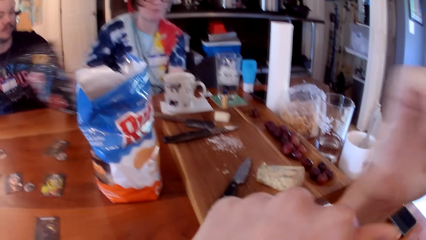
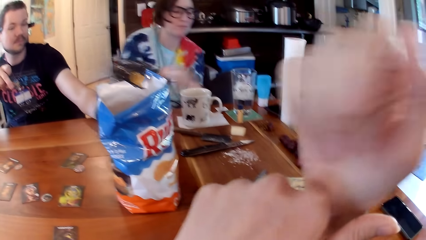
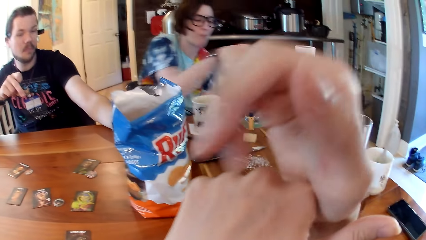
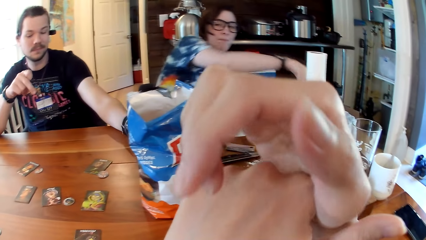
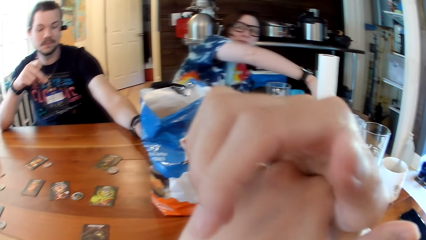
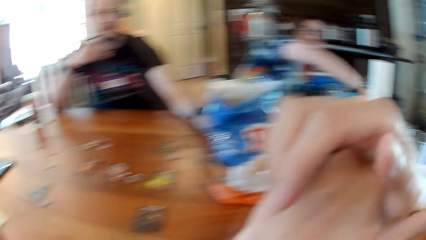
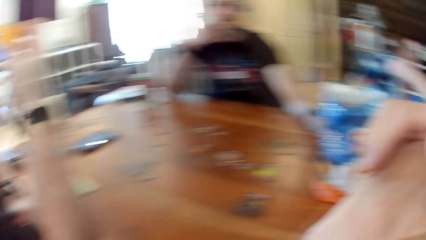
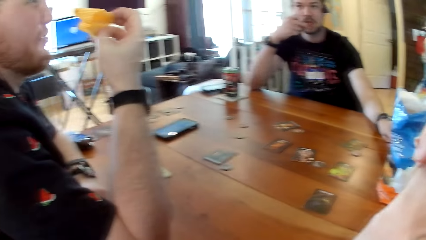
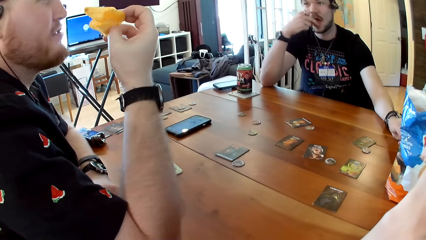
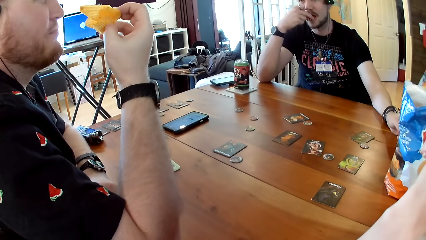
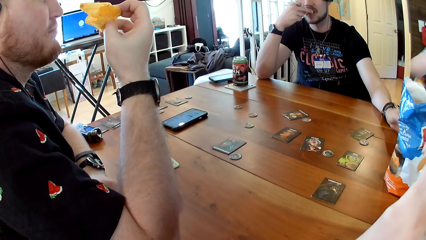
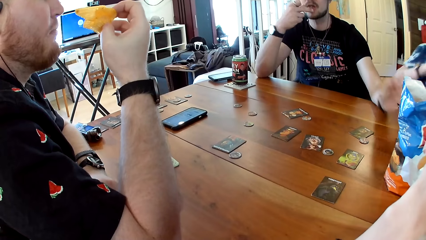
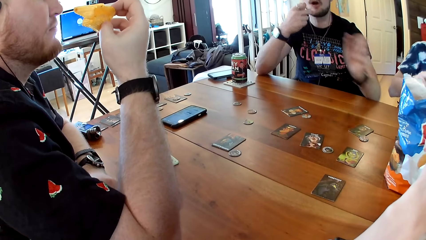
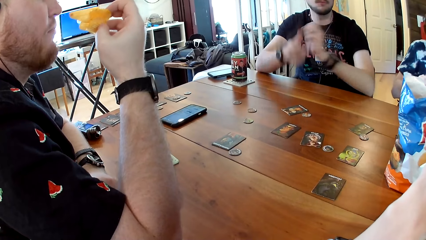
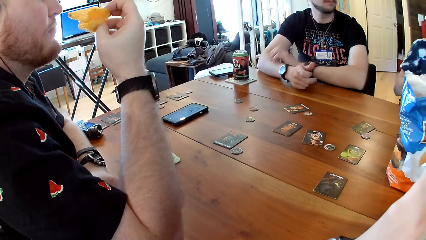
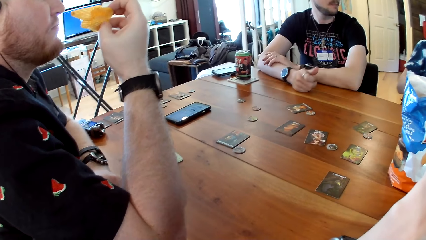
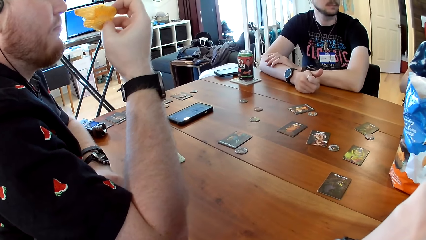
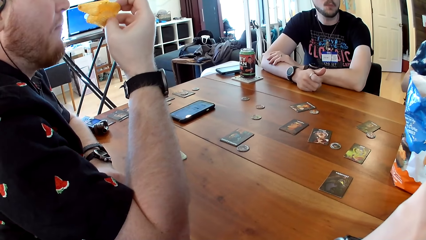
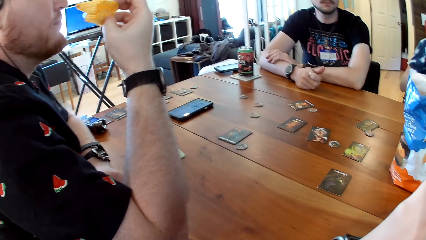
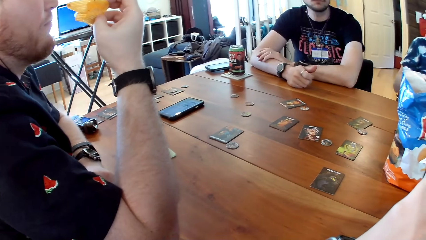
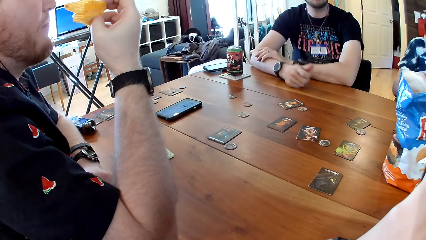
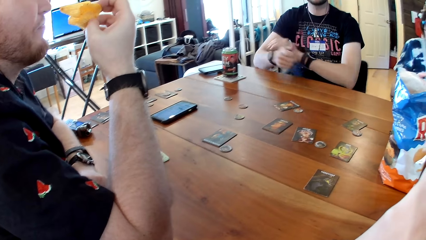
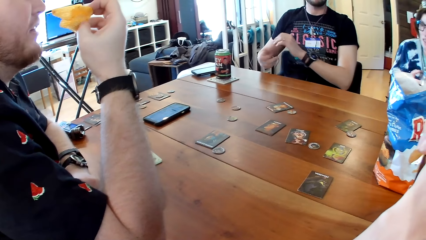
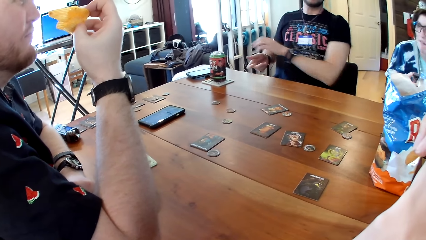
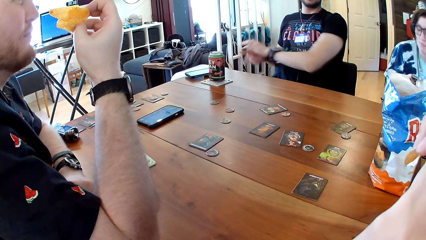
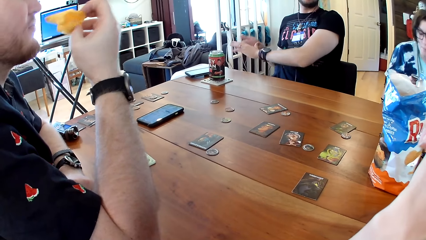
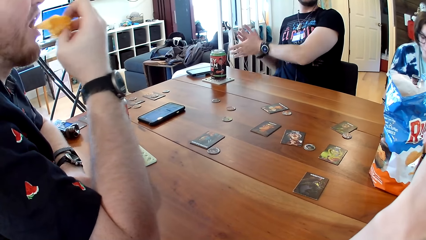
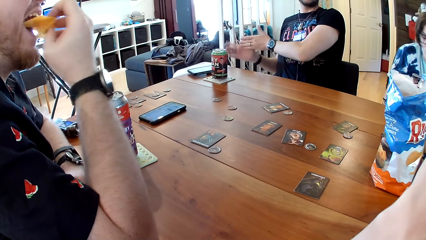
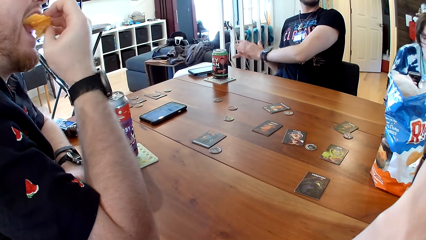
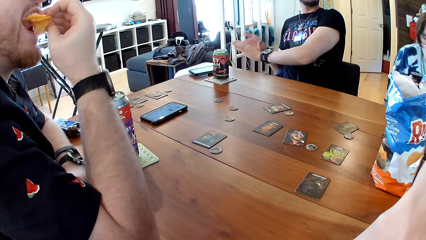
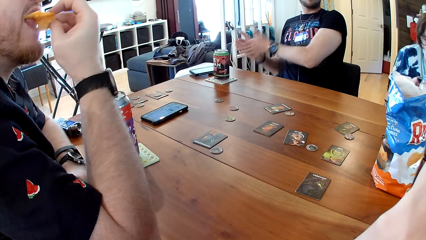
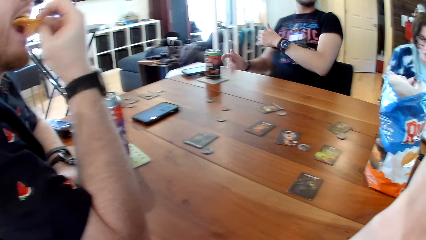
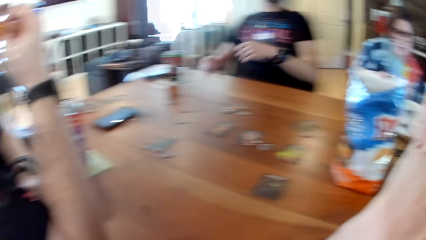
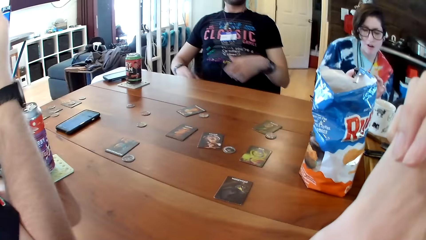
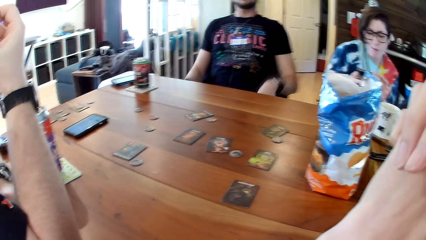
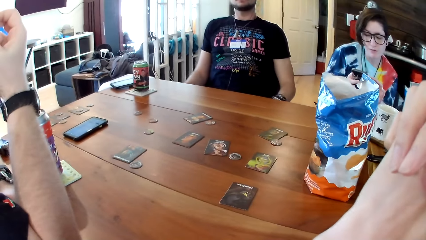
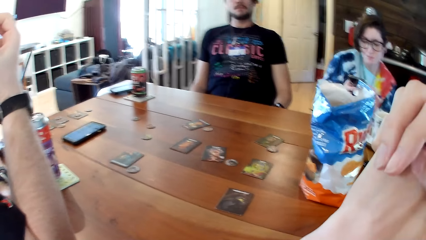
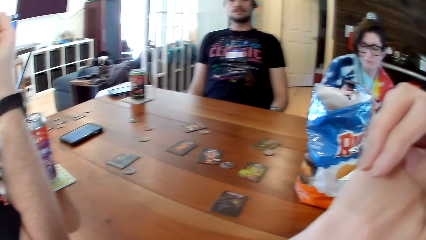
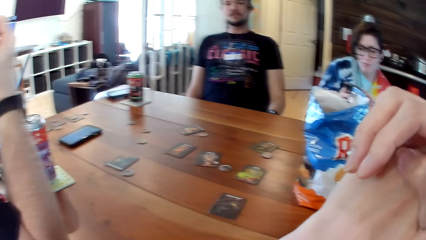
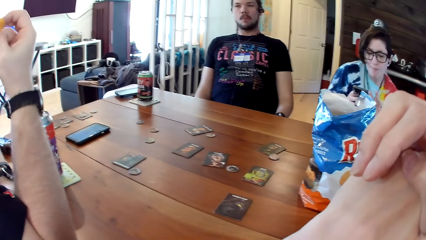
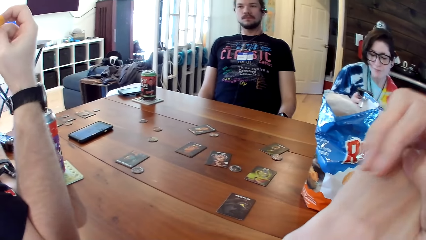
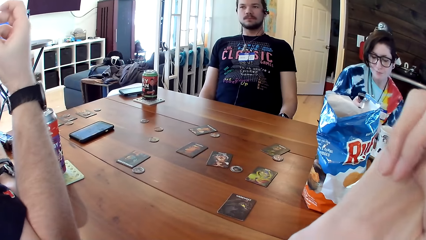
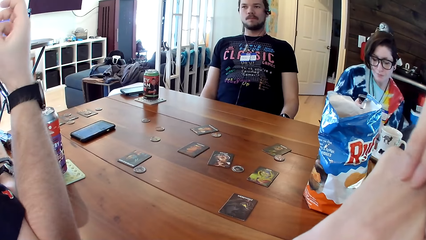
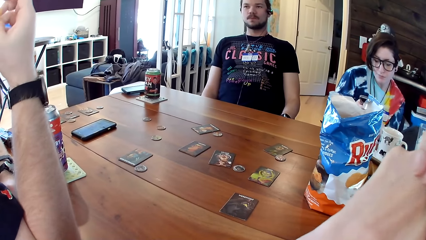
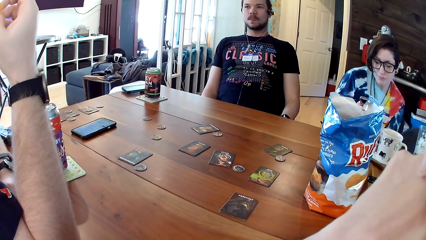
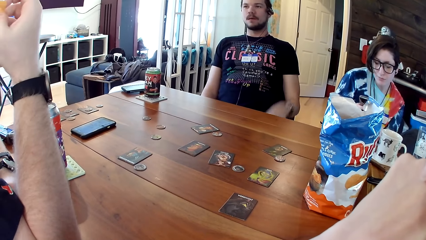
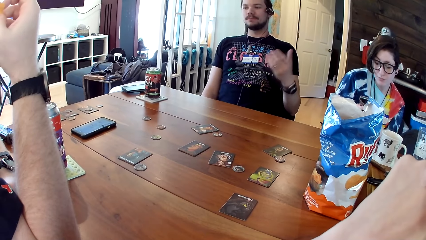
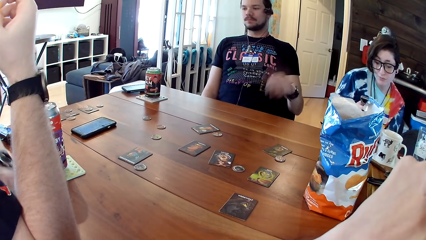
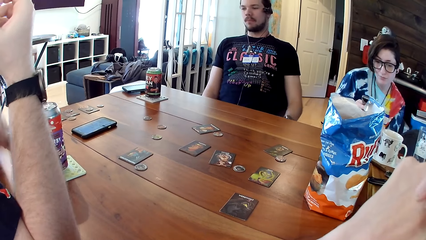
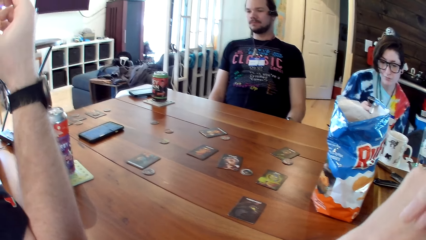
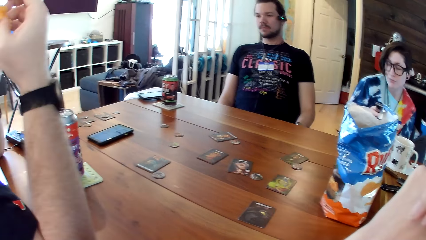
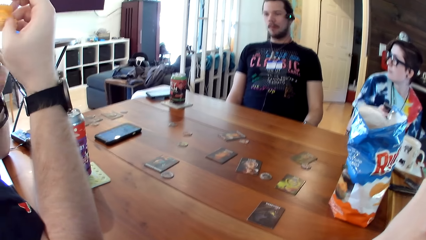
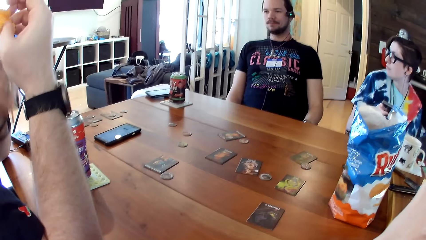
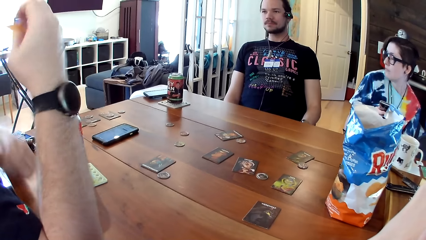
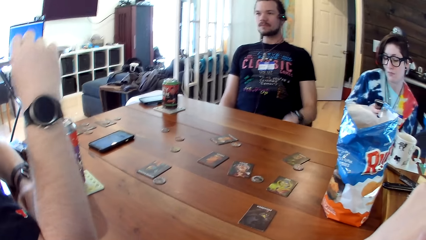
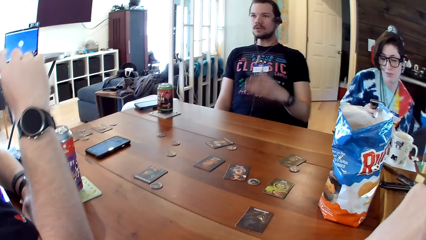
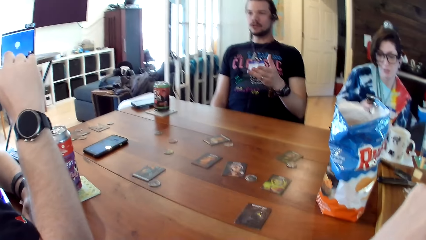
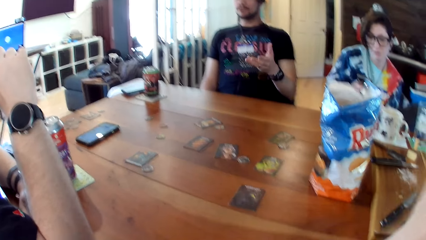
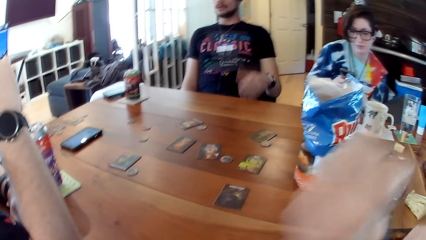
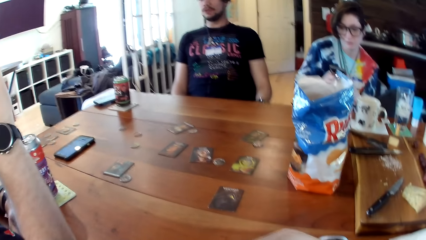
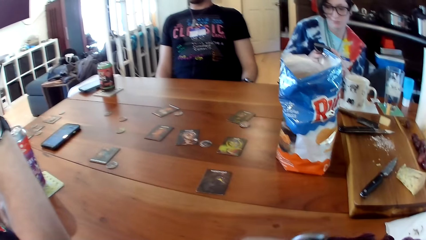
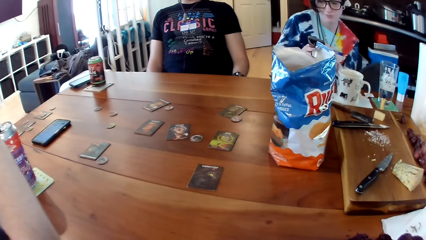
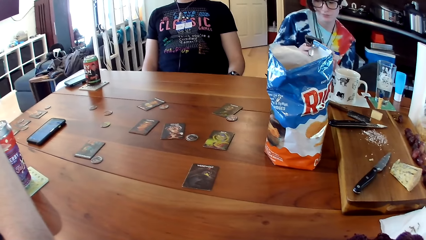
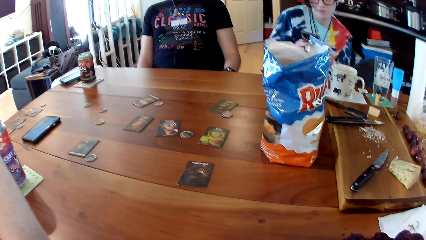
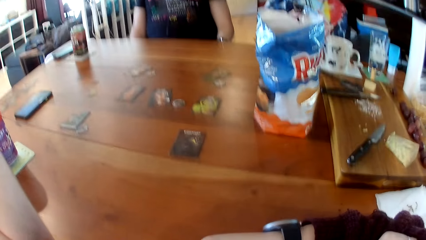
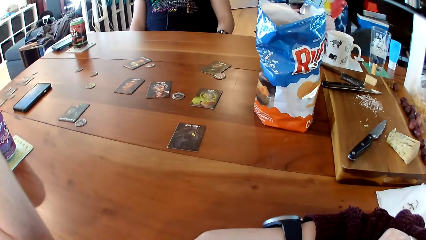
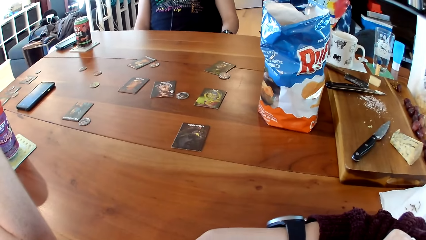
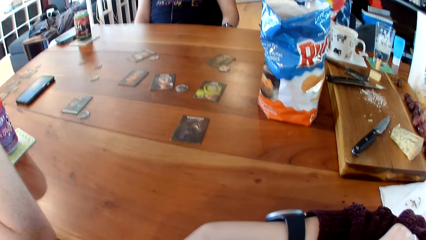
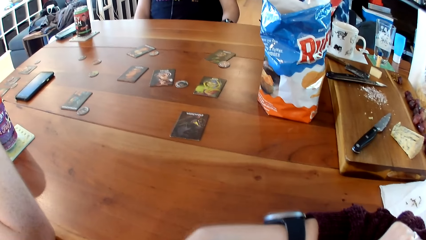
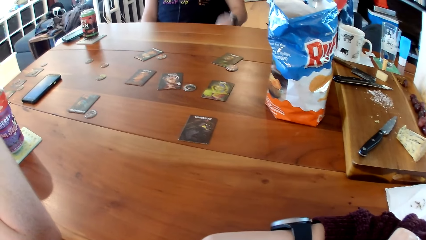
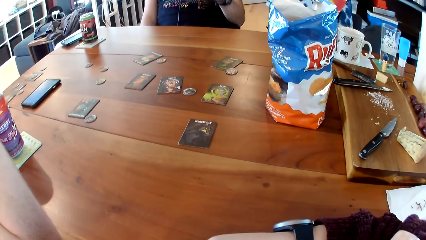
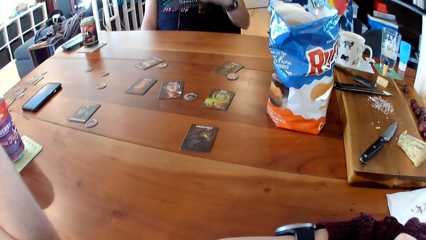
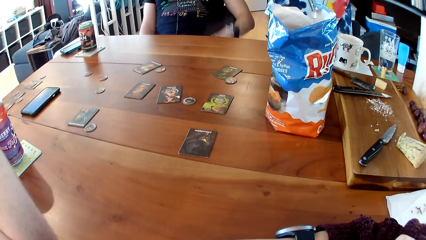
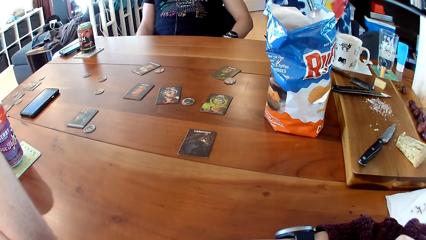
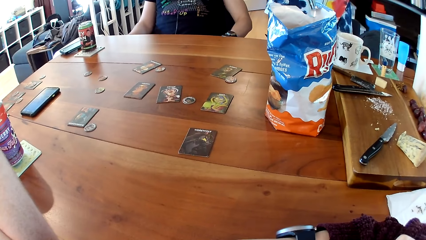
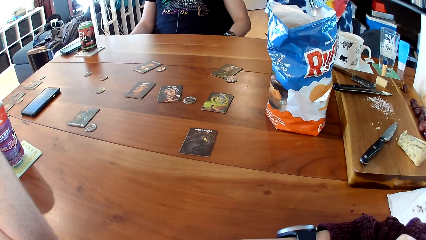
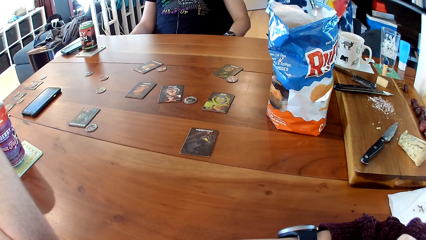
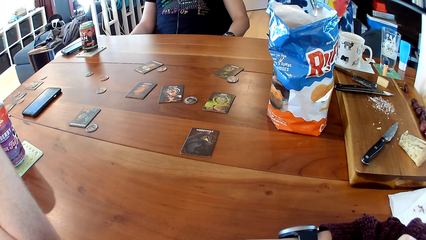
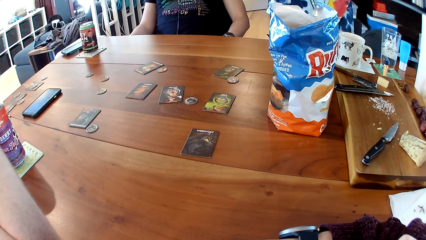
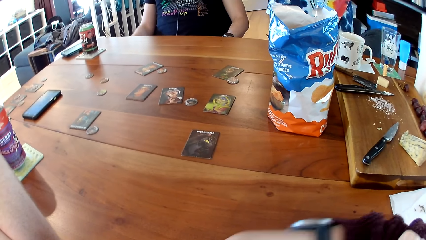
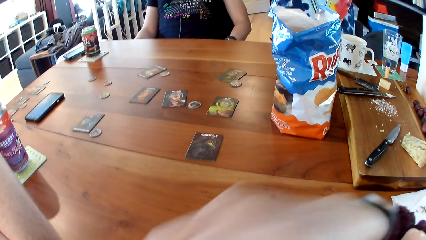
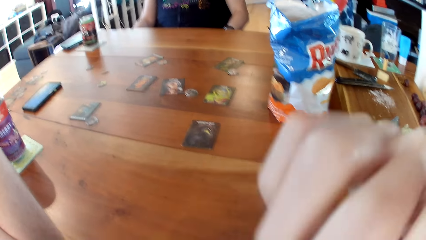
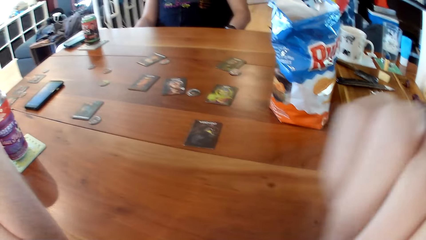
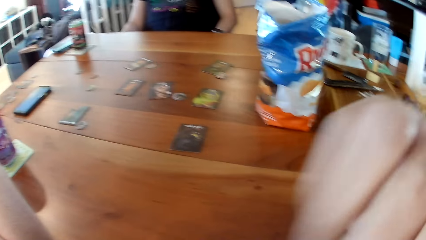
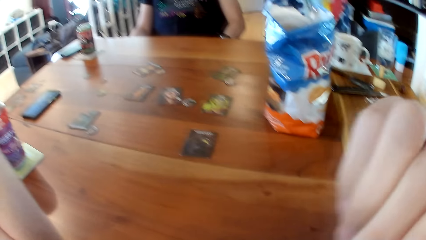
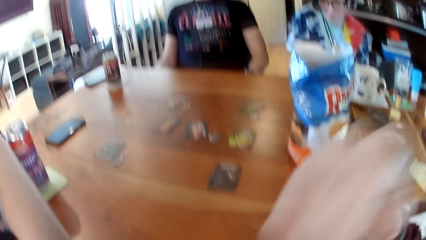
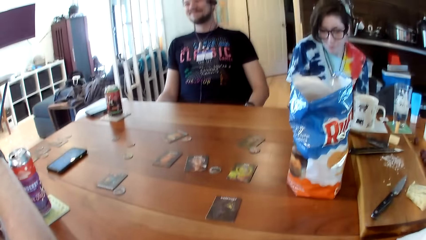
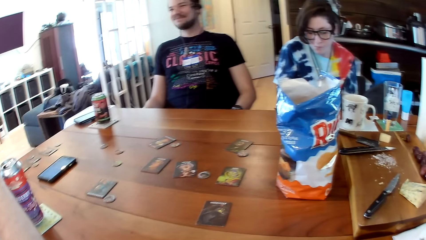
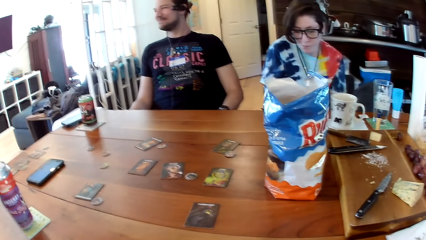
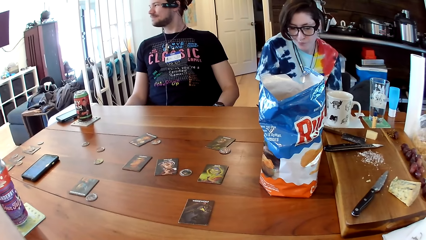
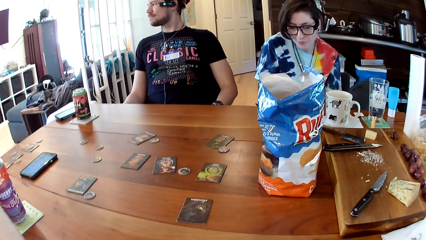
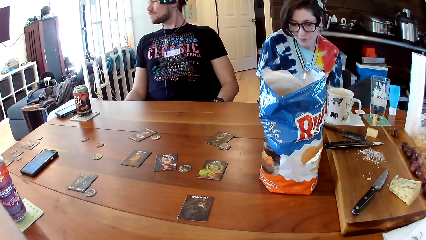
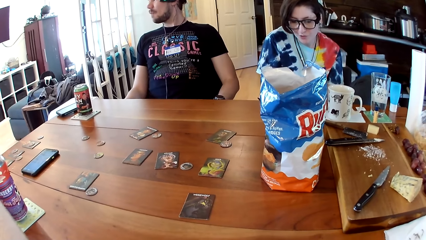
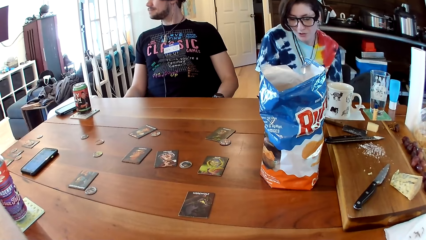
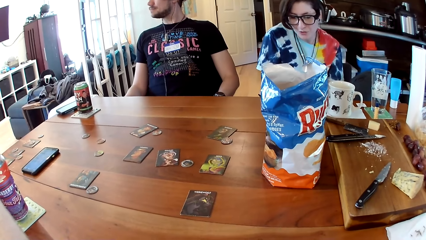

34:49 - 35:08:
A person picks up a mobile phone. The camera wearer communicates with another person. The other person eats a snack. A third person rubs his hands. A person dials the mobile phone. The third person uses her phone. A fourth person talks to the person who eats the snack. The camera wearer does something.
